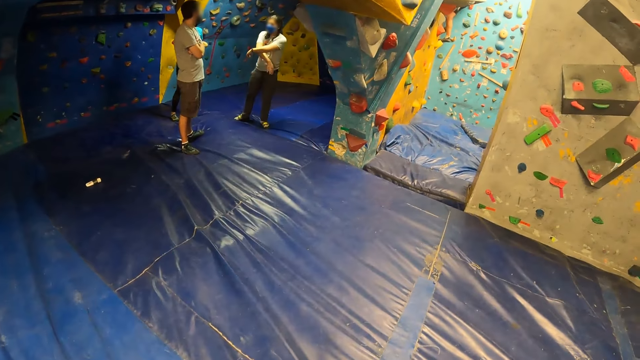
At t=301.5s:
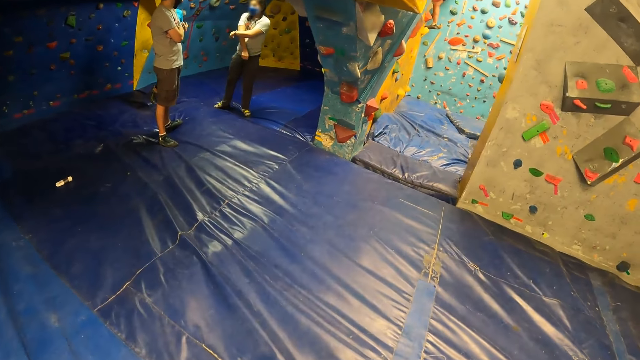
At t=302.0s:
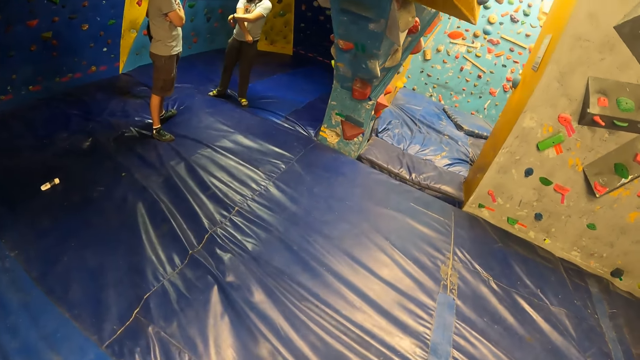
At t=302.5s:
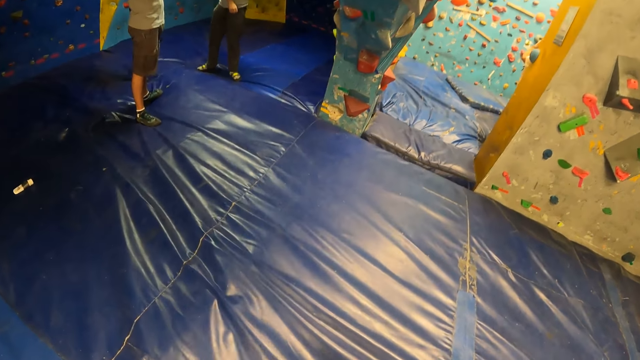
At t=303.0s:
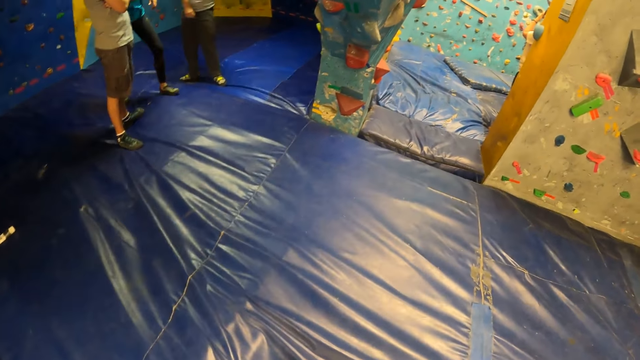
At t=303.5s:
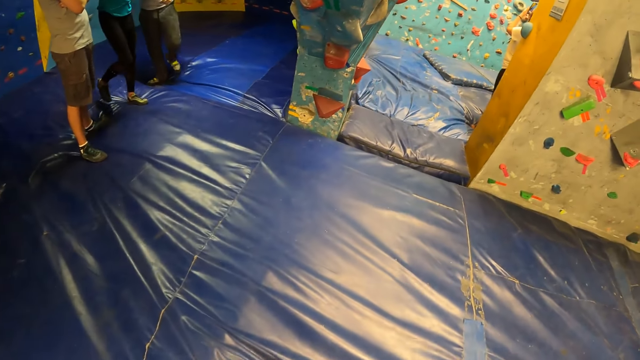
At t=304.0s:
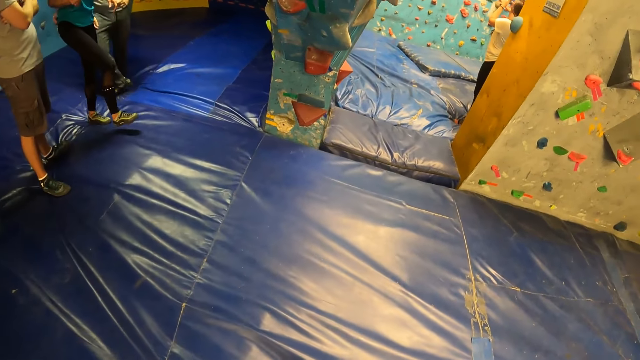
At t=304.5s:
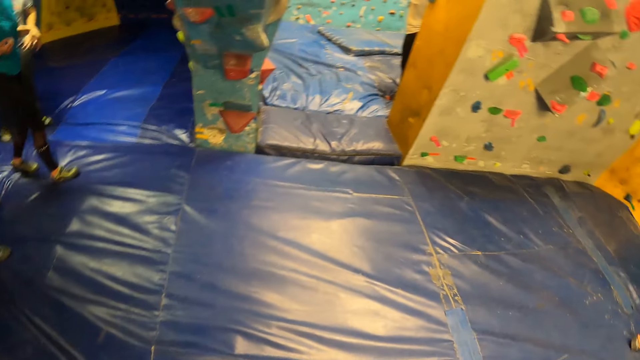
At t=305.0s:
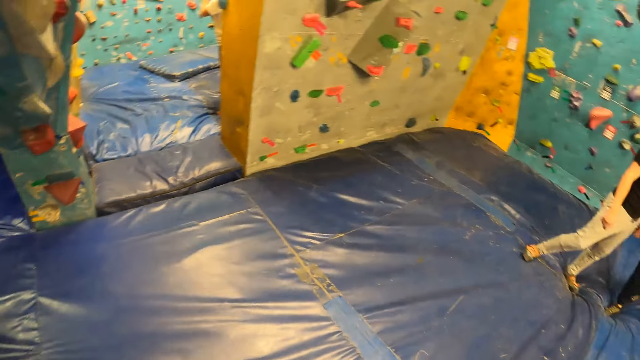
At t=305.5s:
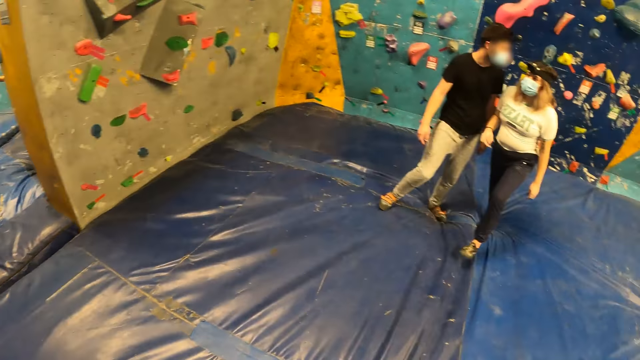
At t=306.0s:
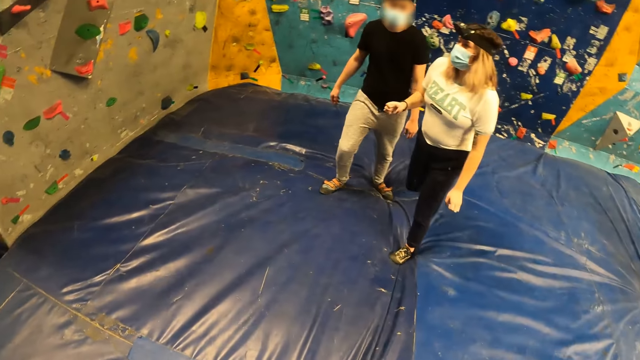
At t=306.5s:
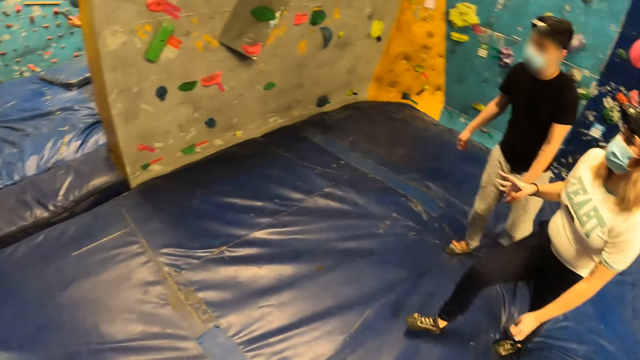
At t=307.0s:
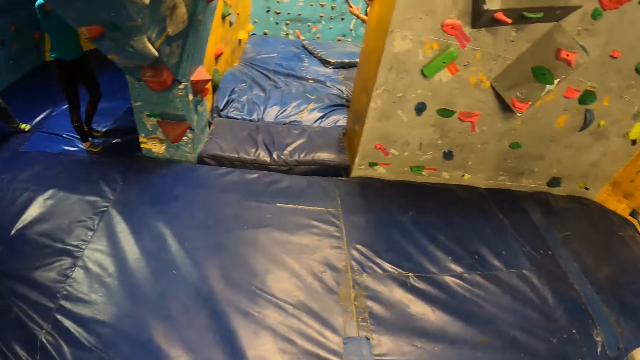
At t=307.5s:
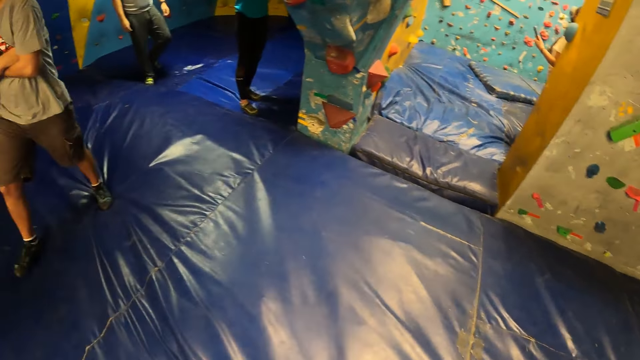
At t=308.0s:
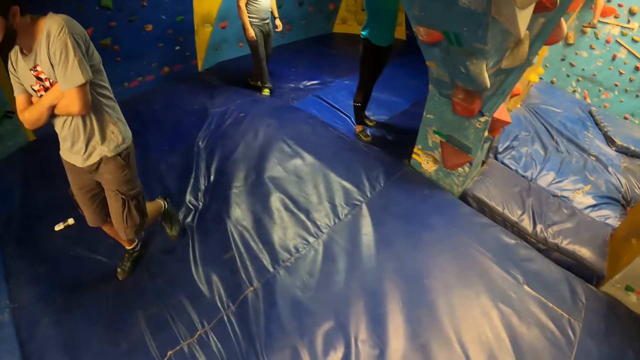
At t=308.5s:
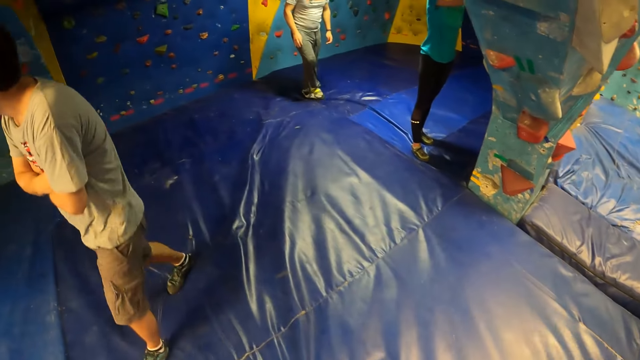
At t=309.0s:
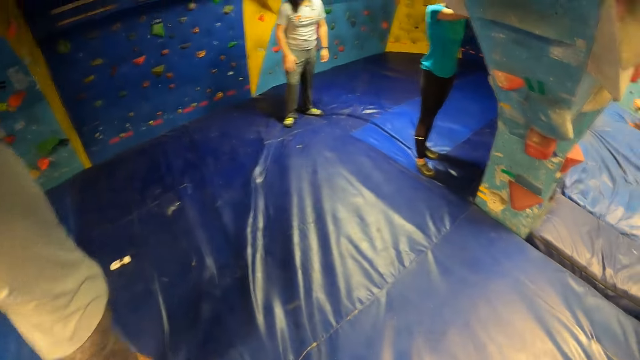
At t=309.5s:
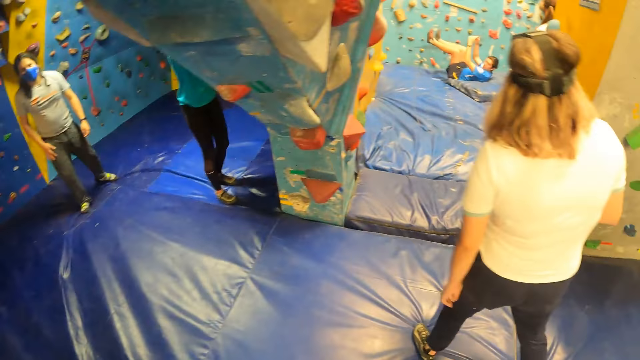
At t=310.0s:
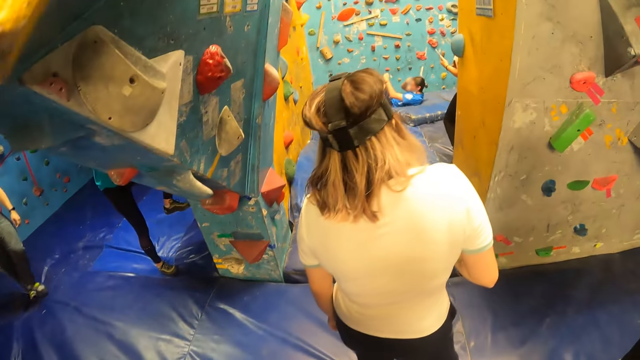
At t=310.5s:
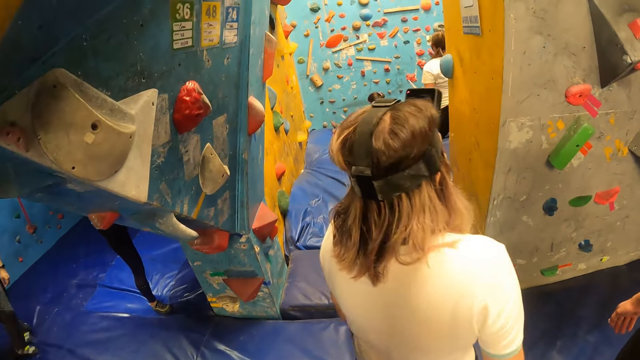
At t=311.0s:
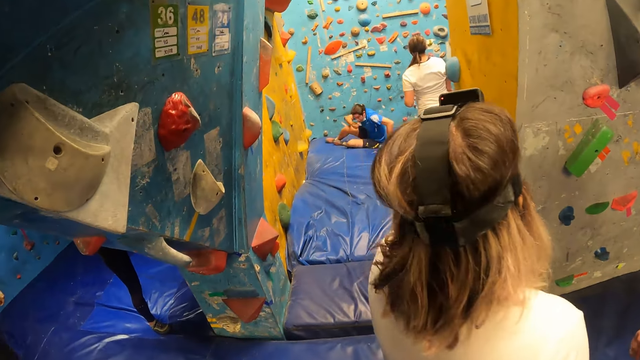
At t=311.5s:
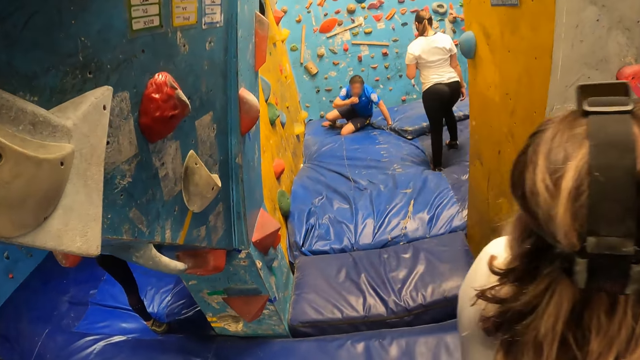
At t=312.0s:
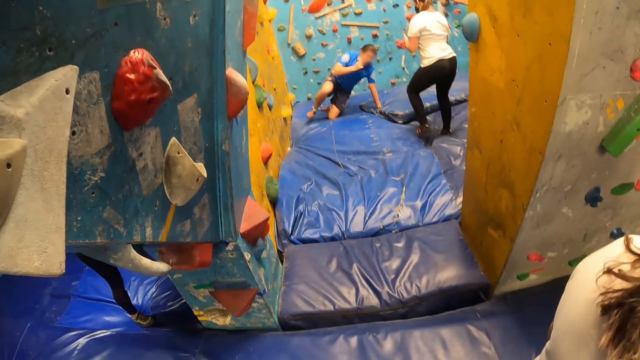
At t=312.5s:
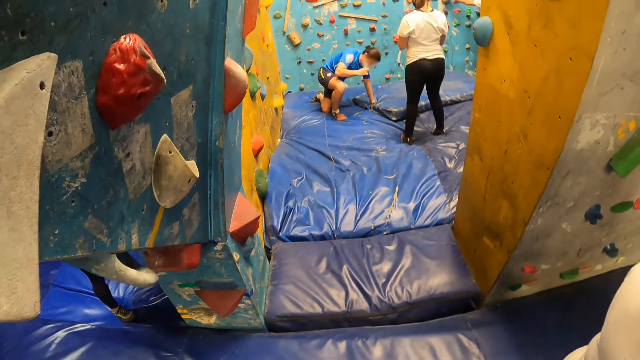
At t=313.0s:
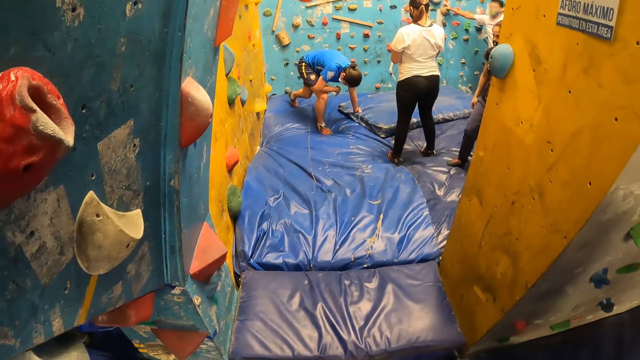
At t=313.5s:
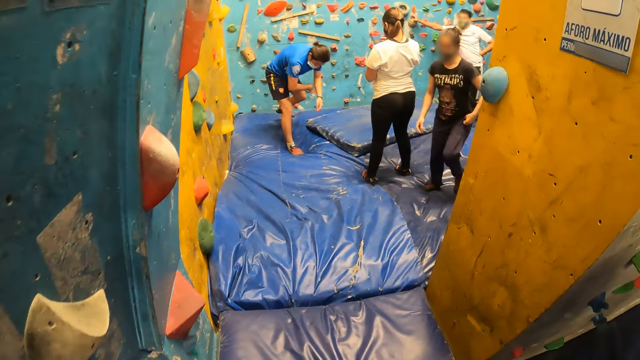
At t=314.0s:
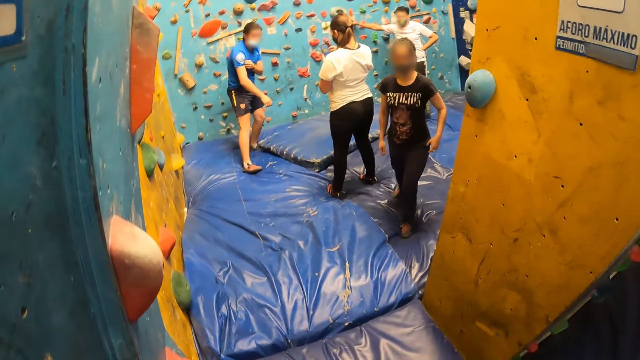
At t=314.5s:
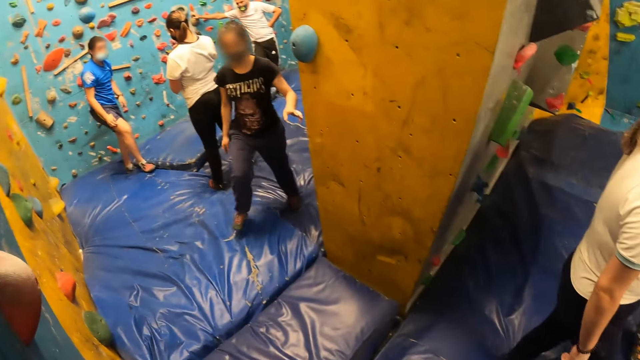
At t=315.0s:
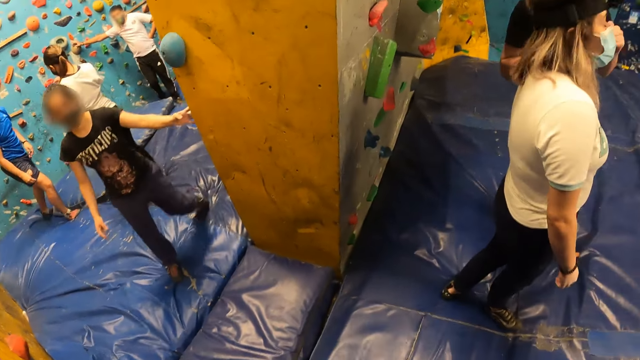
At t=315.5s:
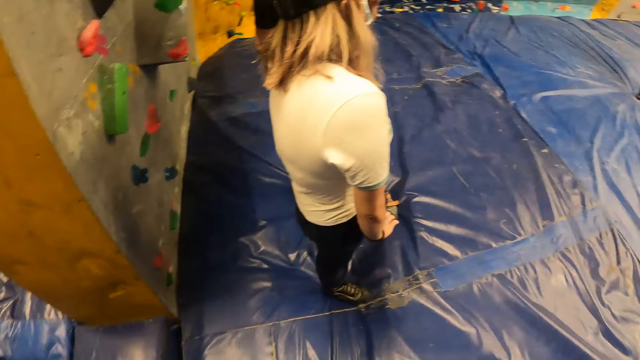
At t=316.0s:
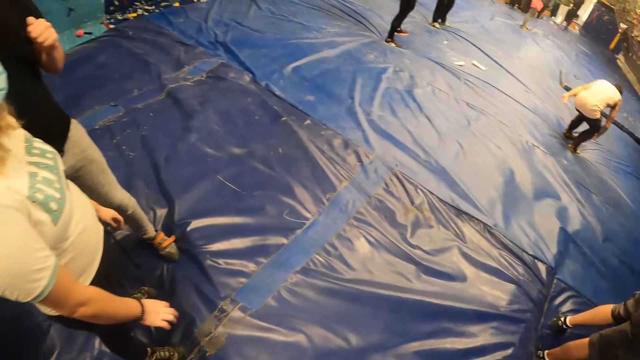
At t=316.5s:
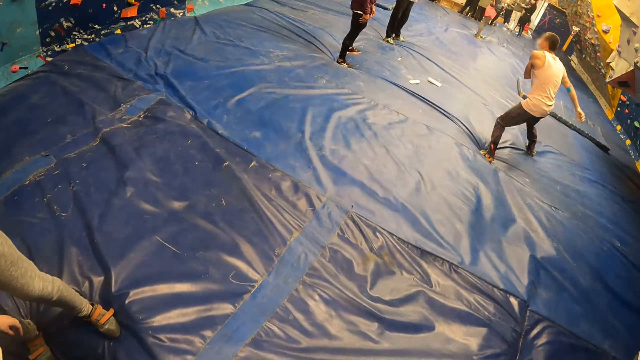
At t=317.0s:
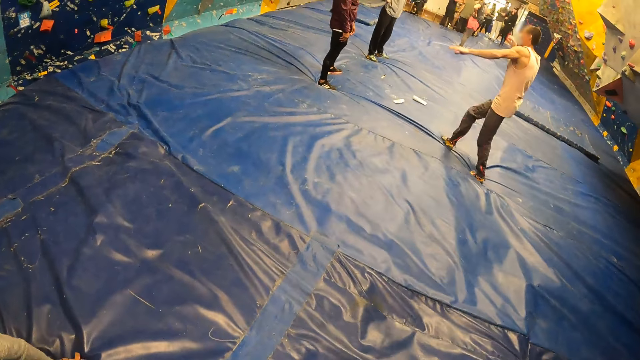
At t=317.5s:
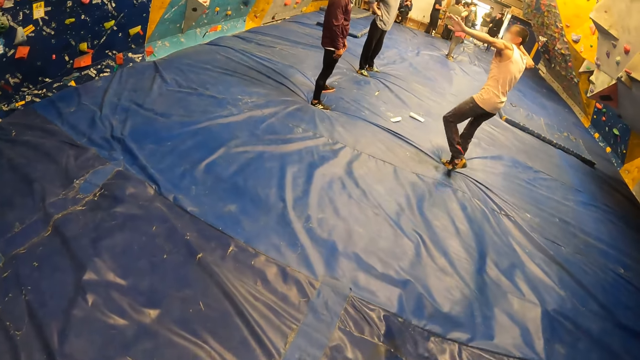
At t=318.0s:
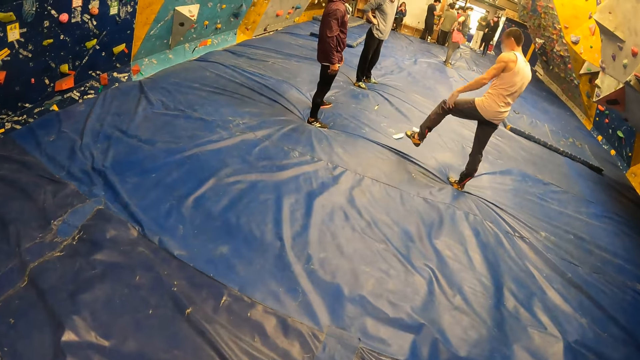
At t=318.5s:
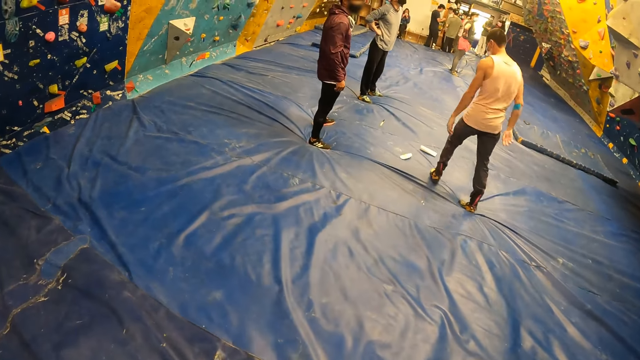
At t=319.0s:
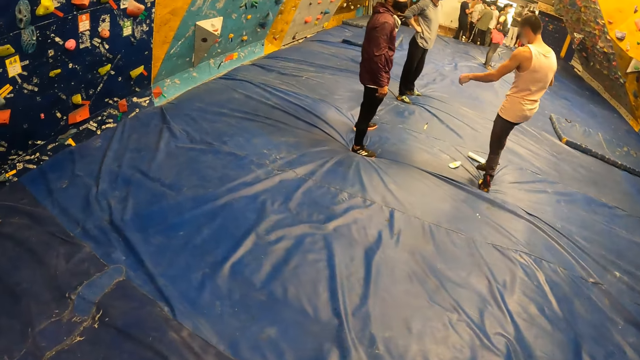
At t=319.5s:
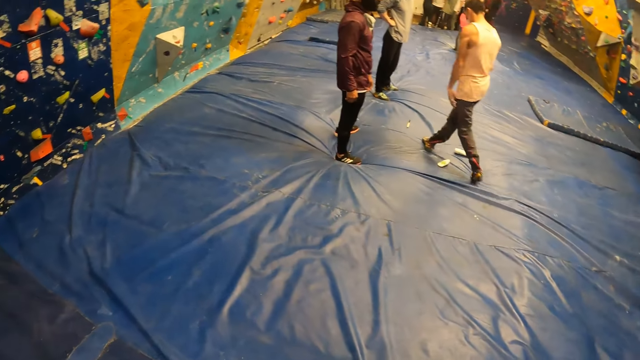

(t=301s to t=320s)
The man and the woman walk towards a section of the climbing center. Another man lands on the crash pad. Another woman walks away from the section of the climbing center.

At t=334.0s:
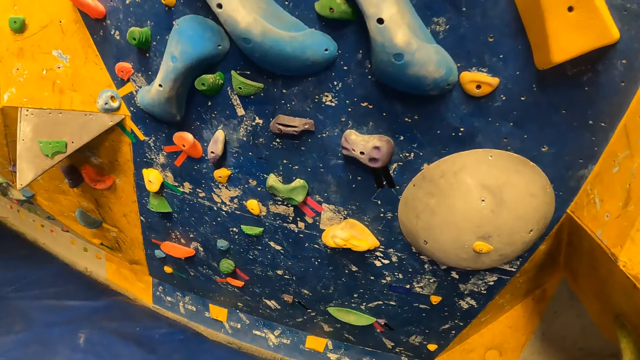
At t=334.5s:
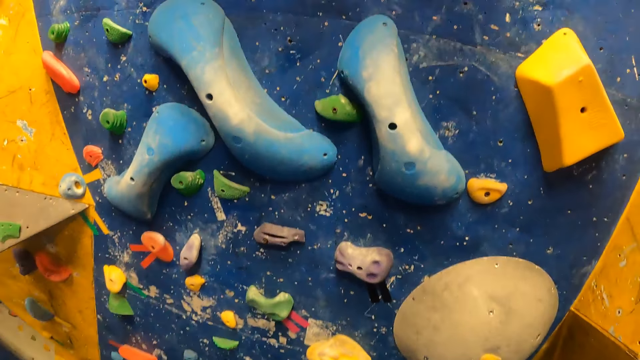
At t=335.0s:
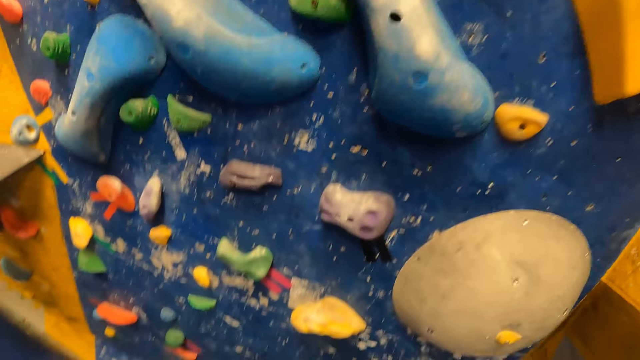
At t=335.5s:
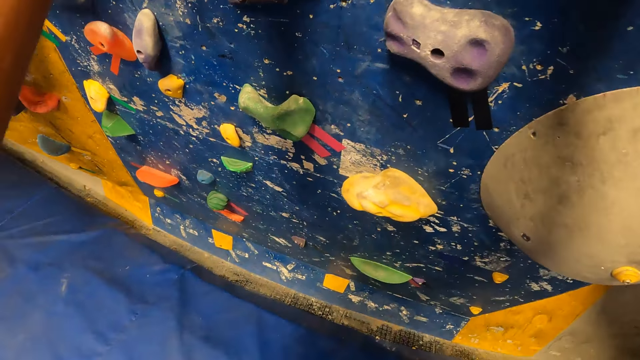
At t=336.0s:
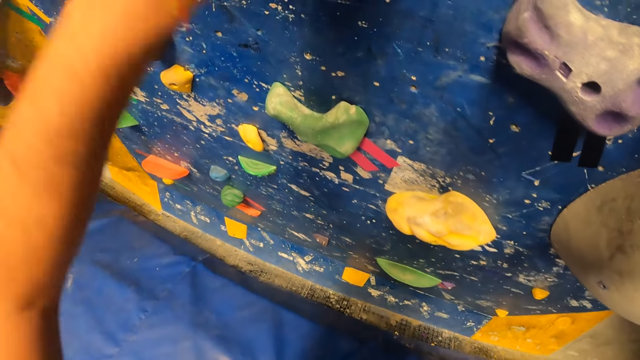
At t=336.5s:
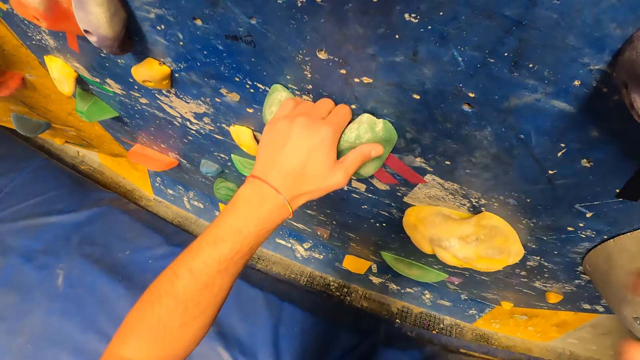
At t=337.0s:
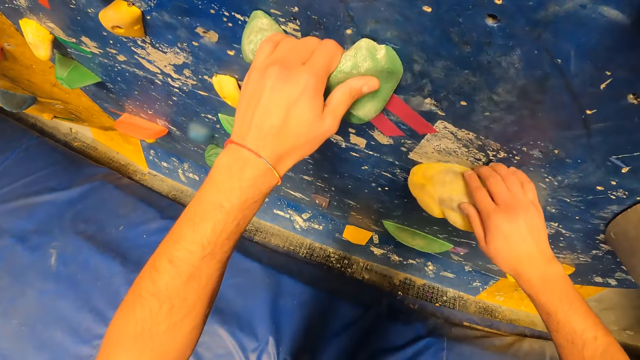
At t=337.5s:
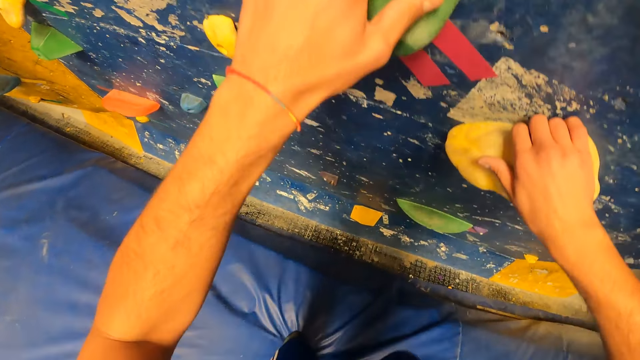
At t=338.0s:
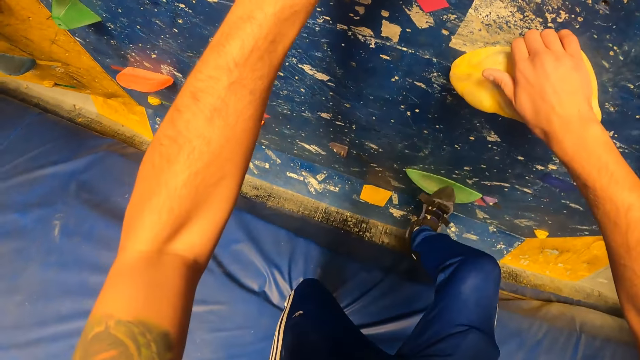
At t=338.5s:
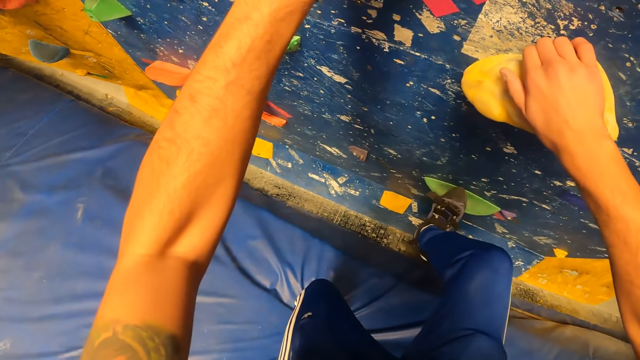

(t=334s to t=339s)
The camera wearer holds the trampoline. They climb on the trampoline.
